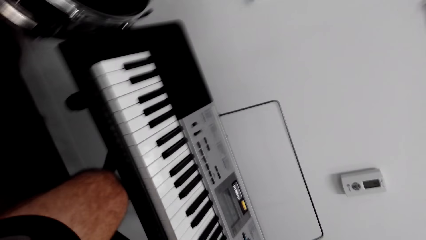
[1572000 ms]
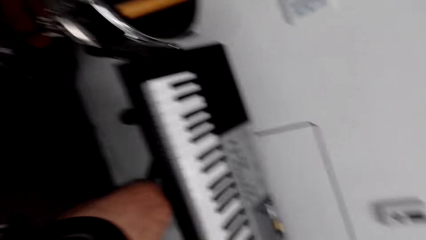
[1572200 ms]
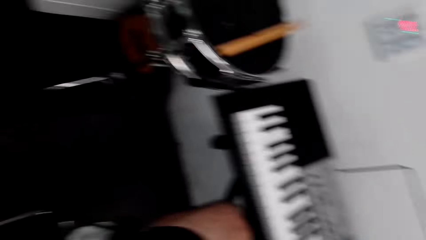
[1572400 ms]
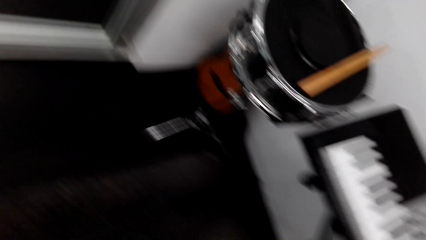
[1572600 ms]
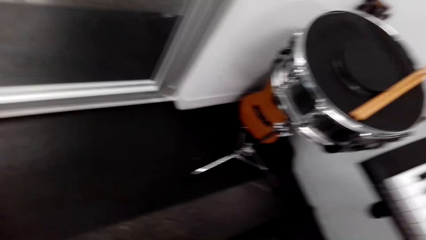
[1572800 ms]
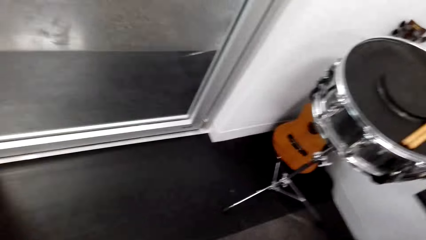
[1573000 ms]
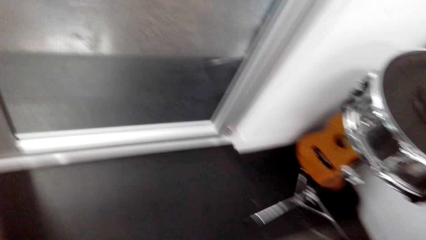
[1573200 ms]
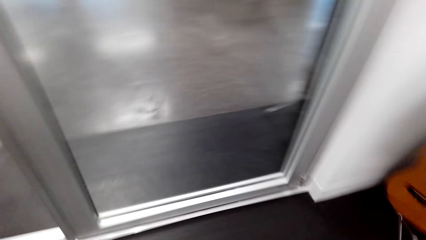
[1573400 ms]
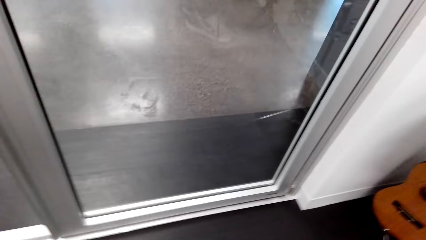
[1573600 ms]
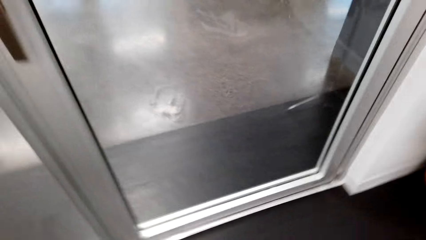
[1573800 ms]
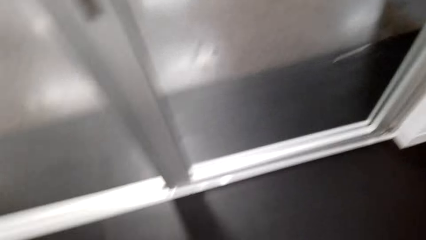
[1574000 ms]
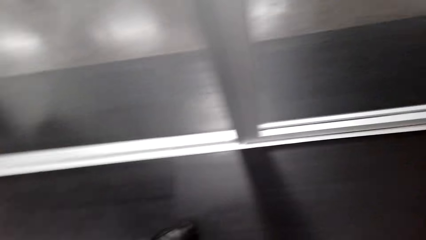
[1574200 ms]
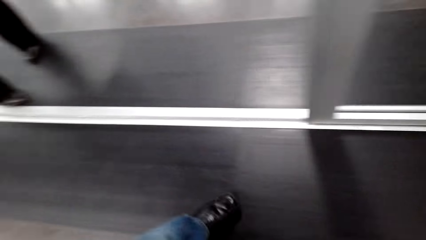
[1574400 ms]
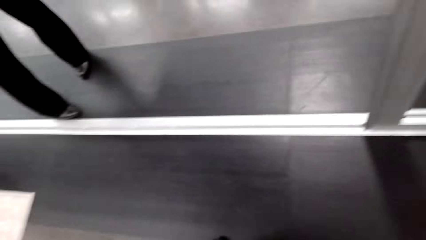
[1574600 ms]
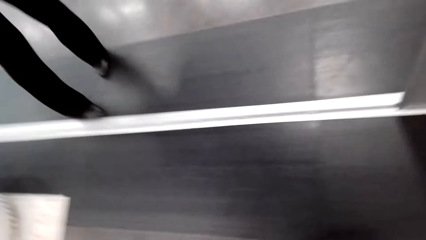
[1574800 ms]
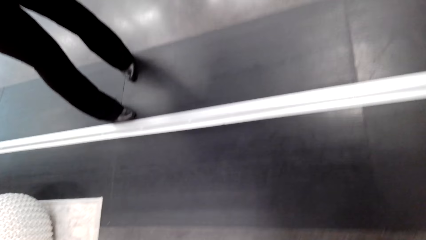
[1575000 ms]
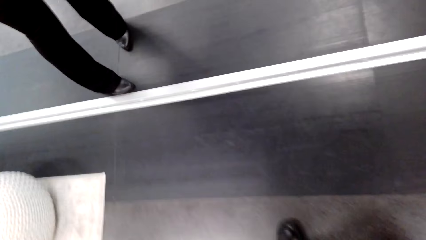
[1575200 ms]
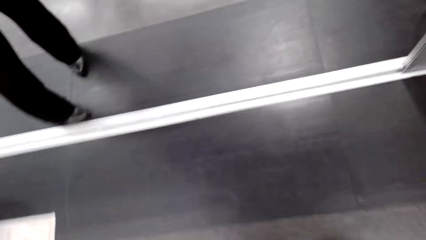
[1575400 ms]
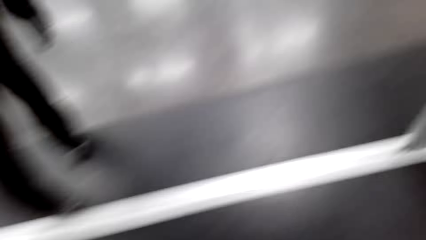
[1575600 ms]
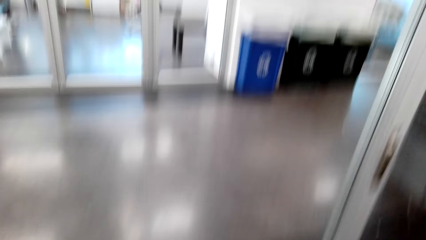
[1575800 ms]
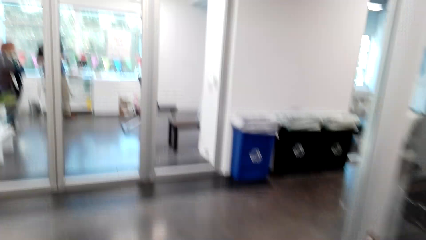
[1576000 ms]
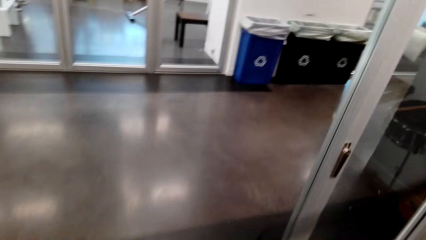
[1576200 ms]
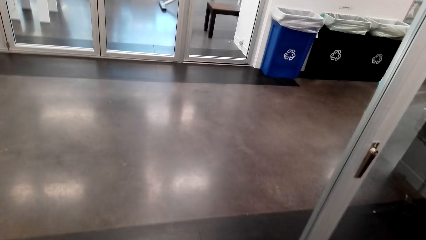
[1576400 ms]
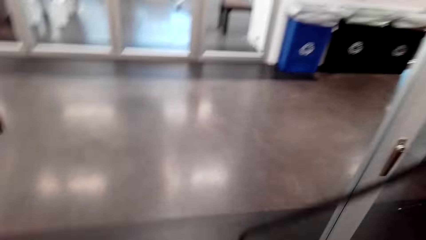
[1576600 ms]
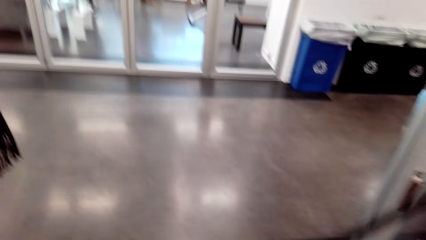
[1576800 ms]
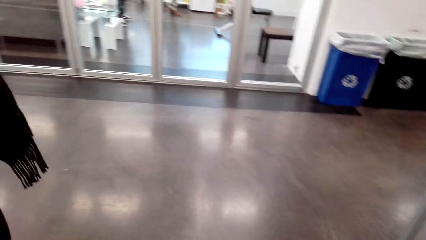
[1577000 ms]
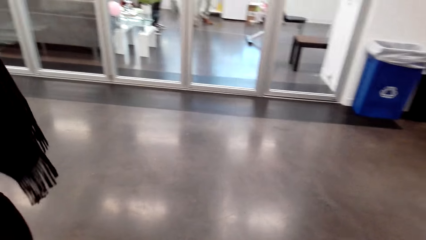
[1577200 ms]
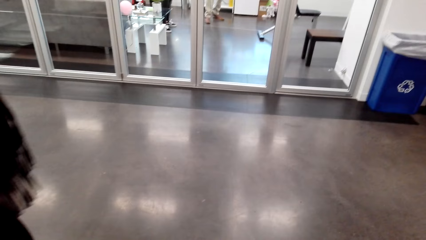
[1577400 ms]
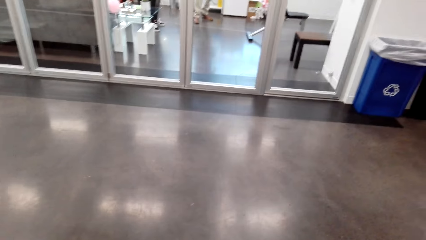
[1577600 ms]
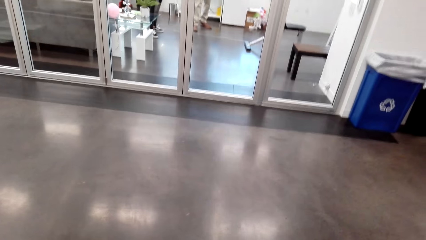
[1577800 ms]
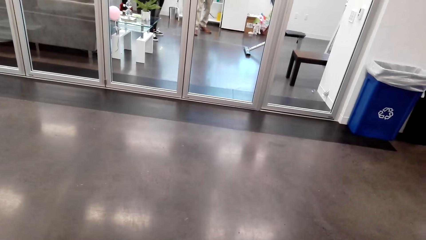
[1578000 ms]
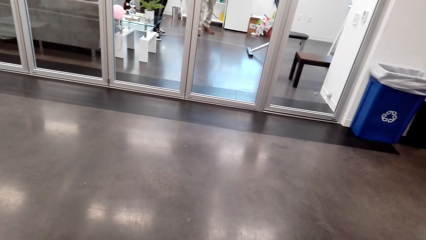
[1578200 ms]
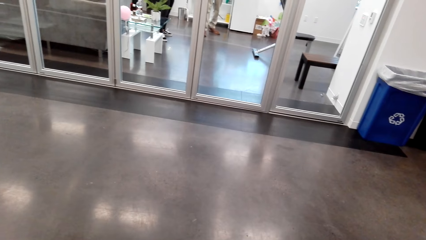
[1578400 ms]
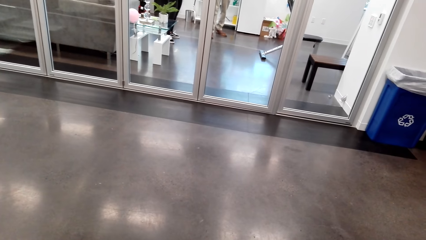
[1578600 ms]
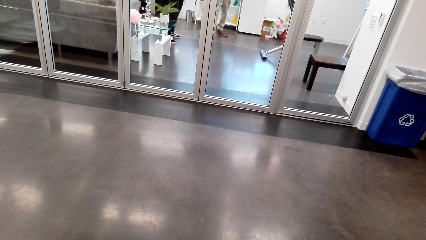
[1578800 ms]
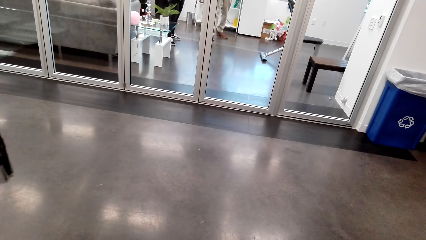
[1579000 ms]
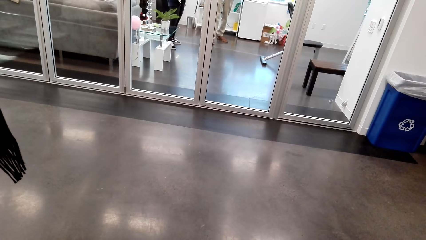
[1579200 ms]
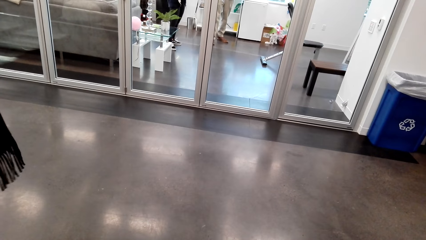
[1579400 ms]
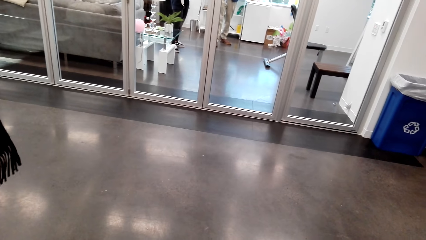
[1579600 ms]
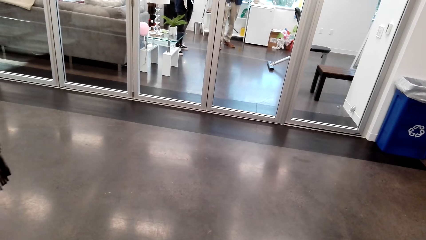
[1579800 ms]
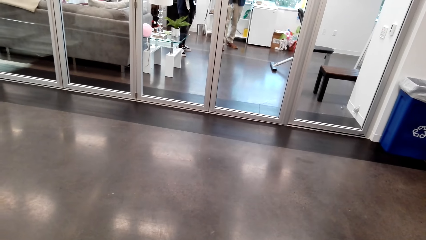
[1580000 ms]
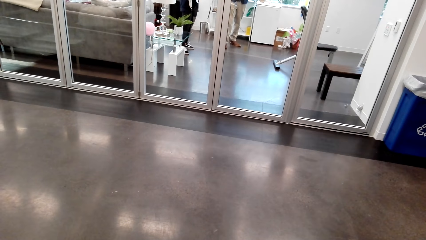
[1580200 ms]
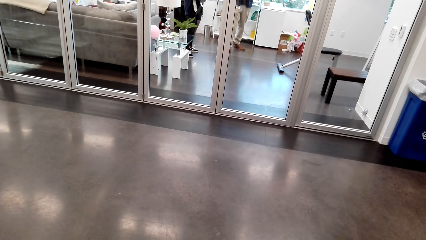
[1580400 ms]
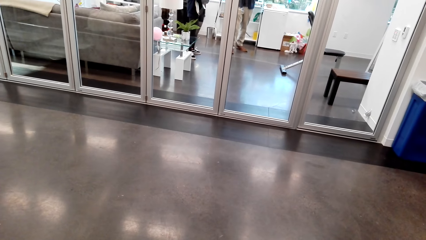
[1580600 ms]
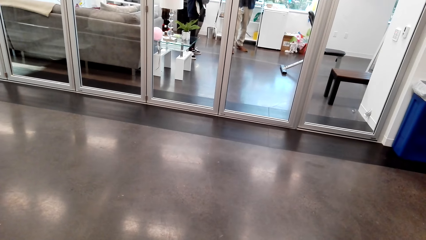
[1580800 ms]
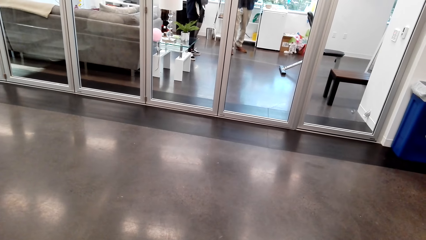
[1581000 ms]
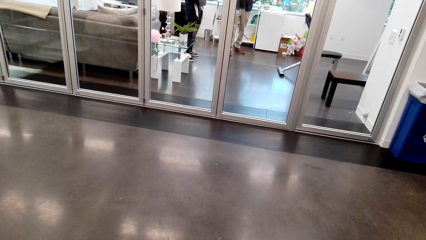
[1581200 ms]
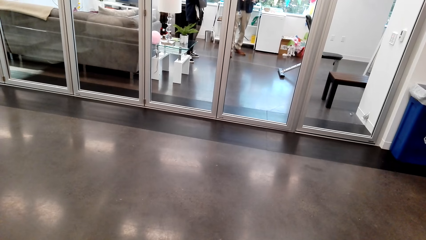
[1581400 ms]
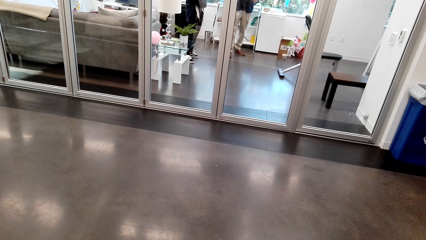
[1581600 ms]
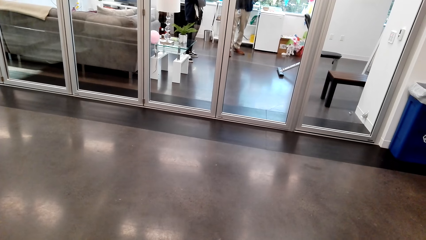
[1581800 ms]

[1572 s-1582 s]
A person stands in the room. The camera wearer walks in the room. Another person walks in the room. Another person sits in the room.
